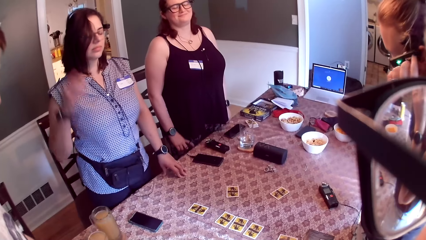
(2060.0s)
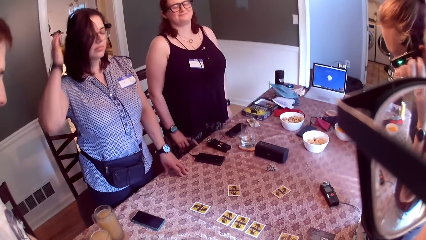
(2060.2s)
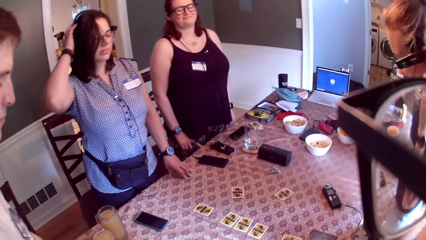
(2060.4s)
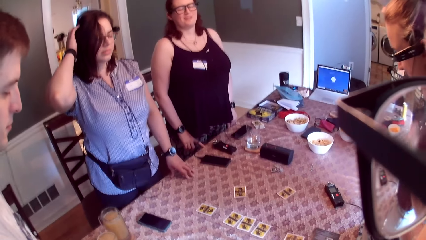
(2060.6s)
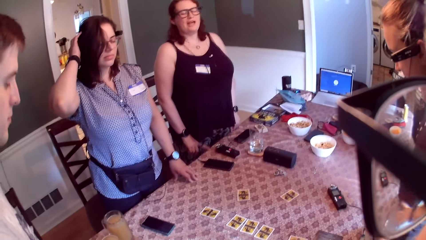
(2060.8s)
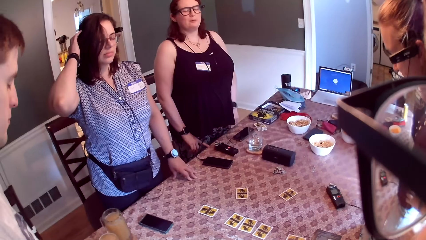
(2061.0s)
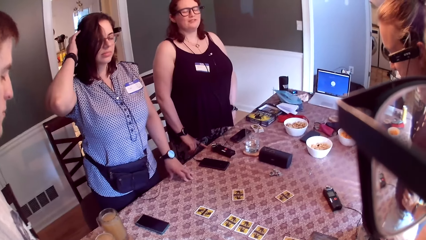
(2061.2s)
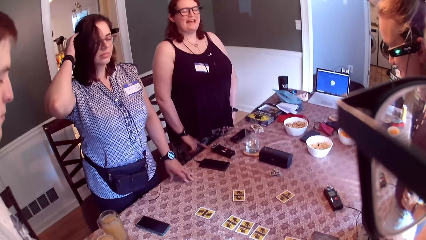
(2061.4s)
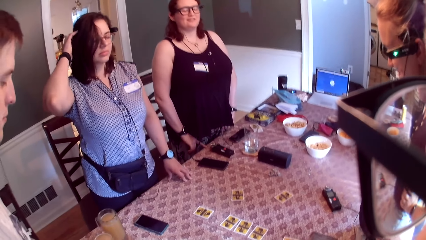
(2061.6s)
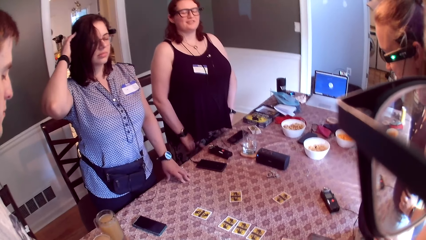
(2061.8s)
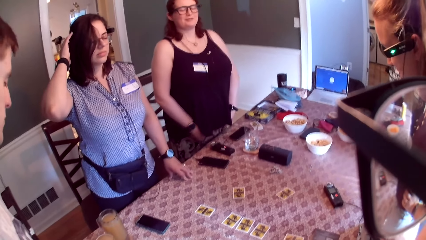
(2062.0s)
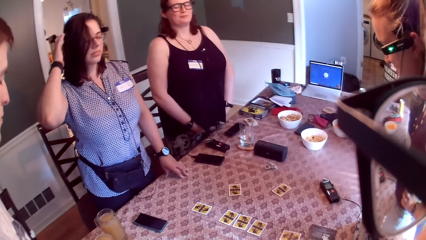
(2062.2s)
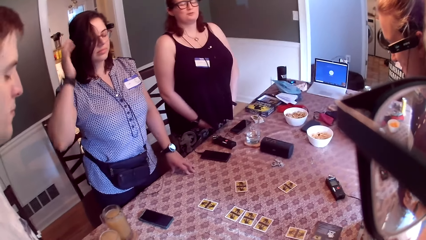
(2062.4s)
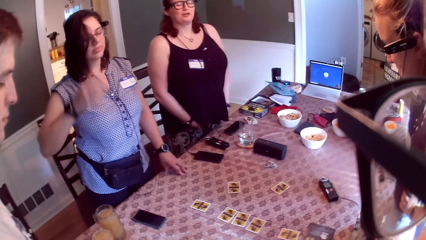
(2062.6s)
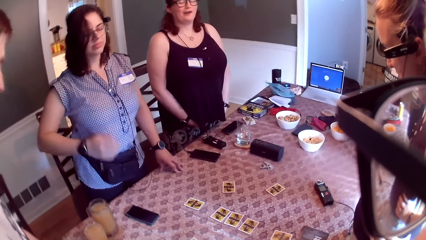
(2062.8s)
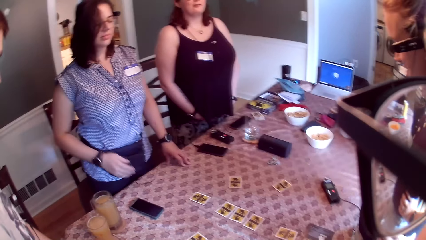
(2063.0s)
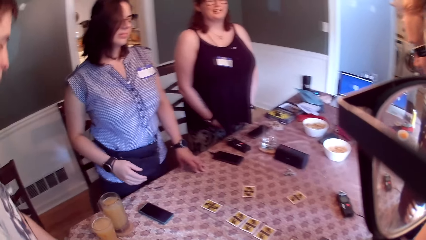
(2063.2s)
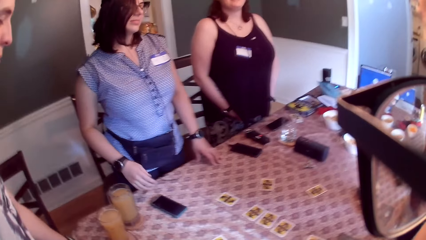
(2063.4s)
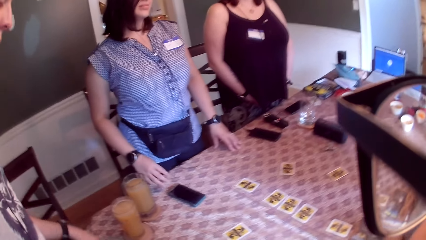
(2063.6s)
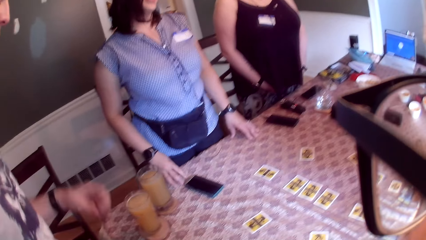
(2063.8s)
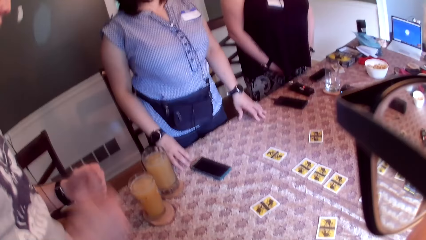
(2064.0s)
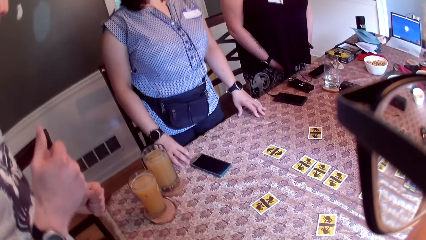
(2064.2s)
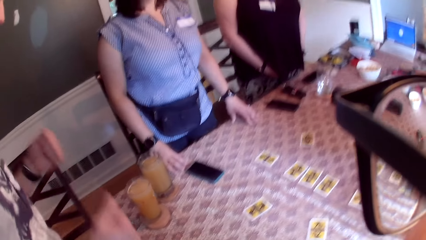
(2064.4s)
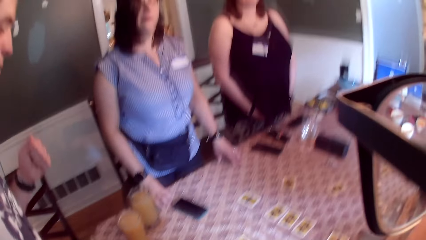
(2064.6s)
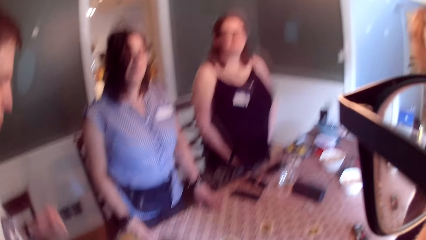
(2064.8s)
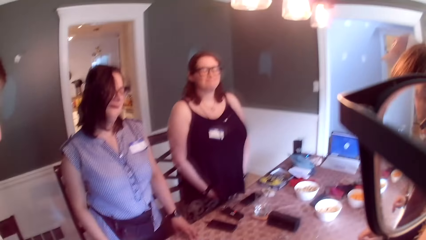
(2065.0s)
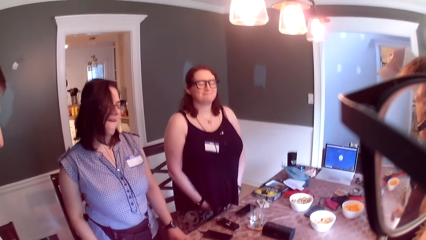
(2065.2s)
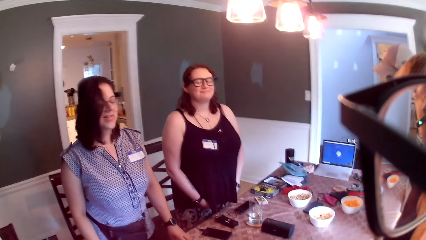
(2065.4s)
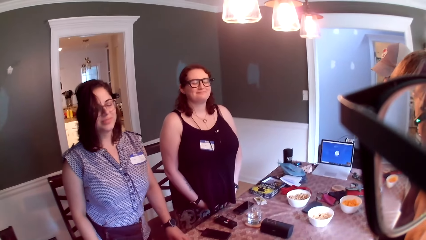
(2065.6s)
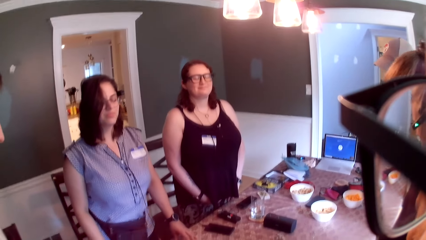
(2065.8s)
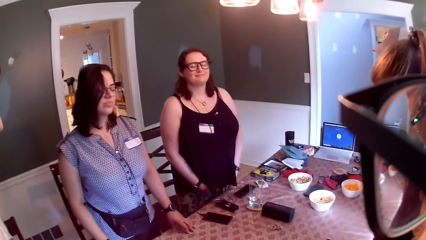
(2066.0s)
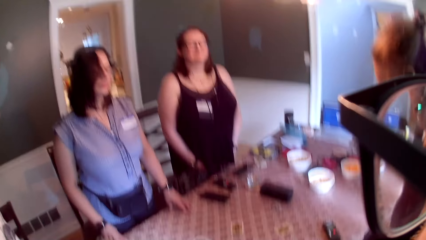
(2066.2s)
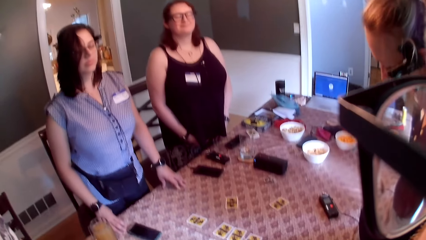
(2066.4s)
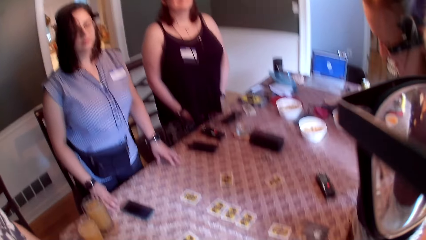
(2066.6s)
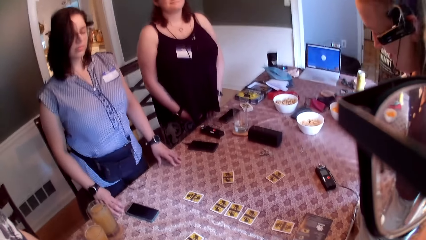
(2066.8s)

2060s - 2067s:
A person speaks to the camera wearer.

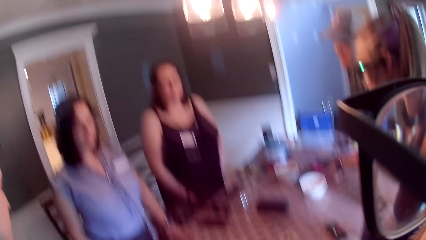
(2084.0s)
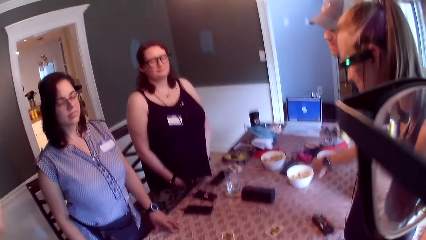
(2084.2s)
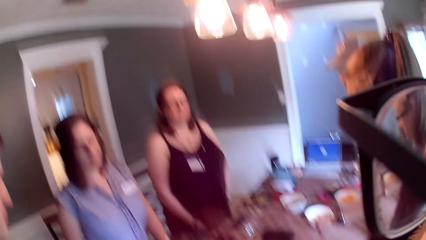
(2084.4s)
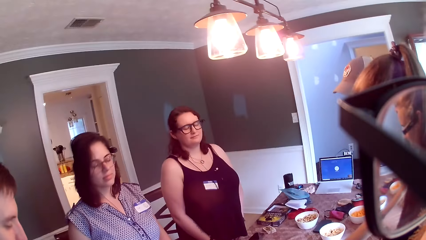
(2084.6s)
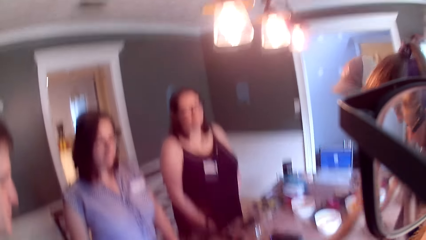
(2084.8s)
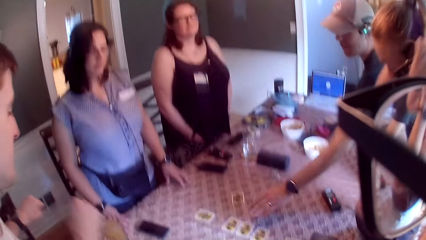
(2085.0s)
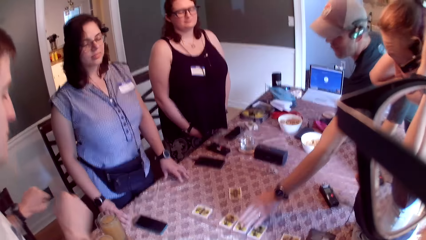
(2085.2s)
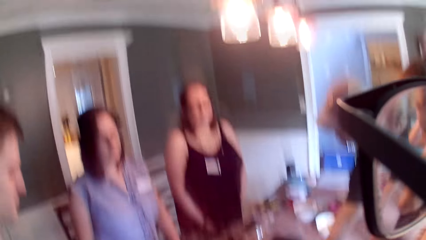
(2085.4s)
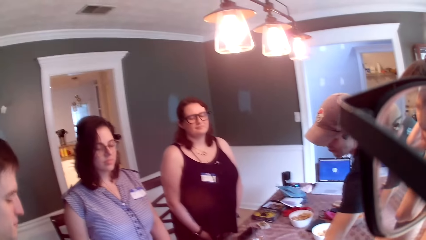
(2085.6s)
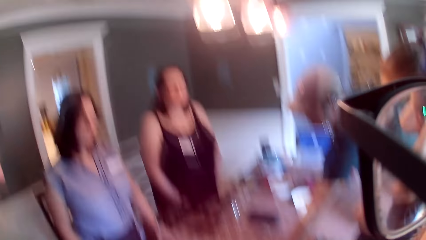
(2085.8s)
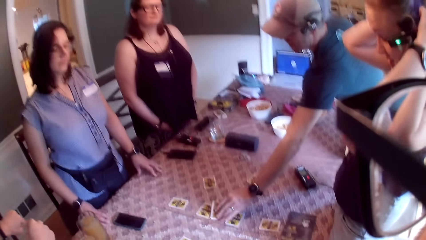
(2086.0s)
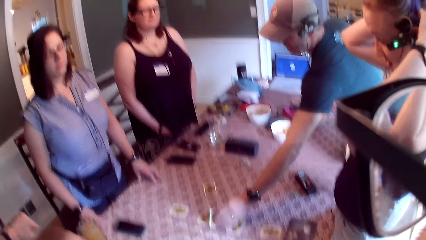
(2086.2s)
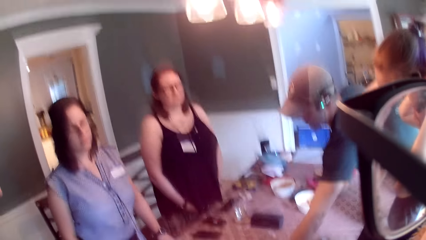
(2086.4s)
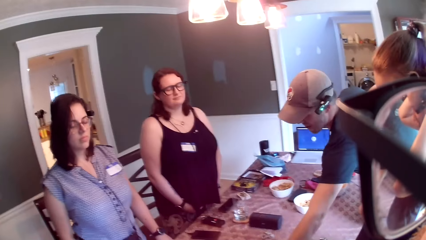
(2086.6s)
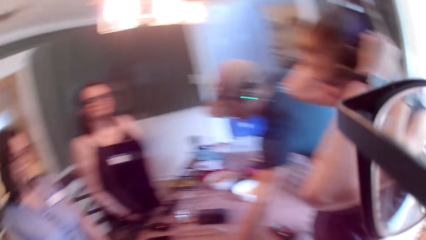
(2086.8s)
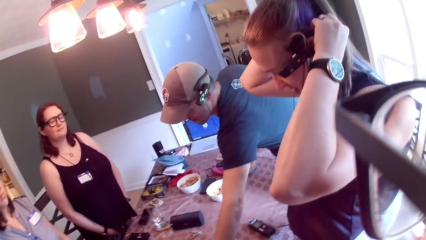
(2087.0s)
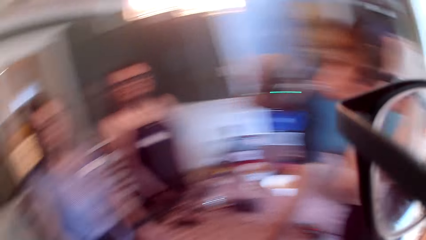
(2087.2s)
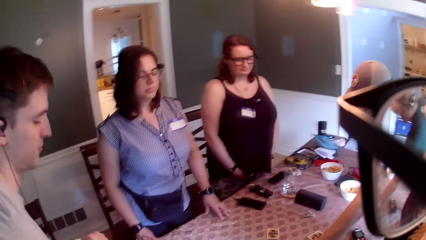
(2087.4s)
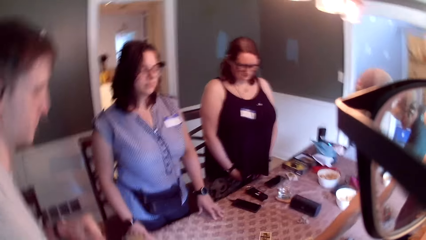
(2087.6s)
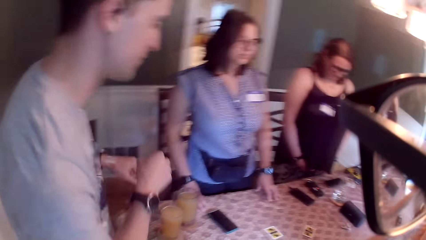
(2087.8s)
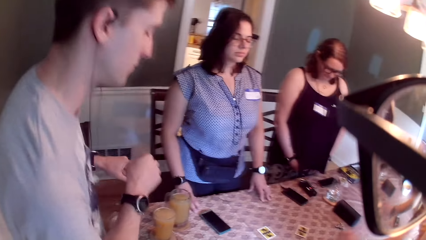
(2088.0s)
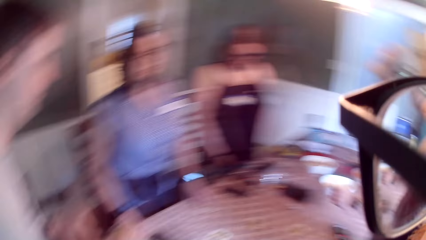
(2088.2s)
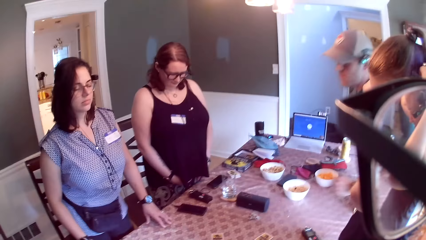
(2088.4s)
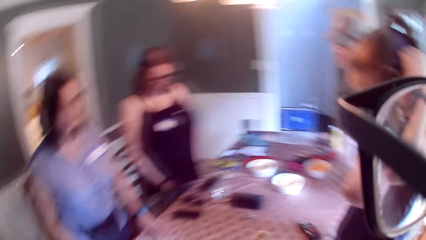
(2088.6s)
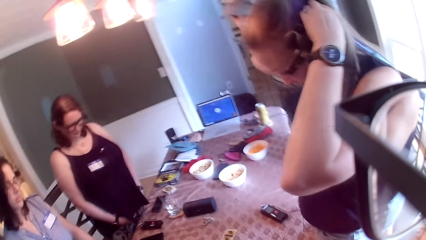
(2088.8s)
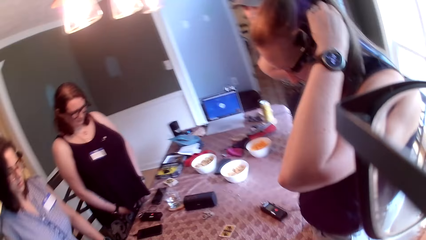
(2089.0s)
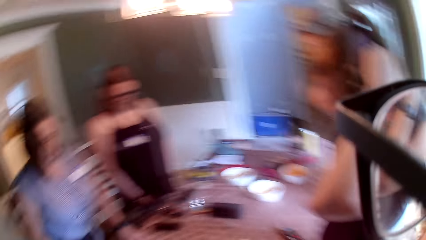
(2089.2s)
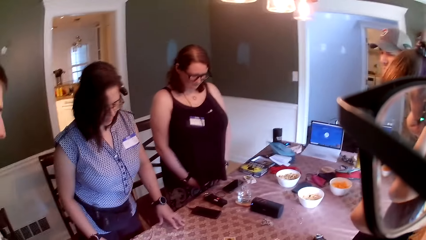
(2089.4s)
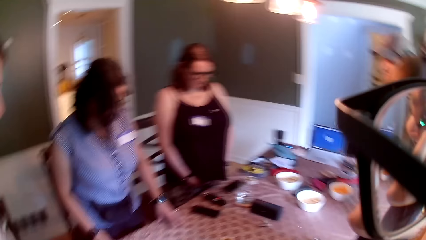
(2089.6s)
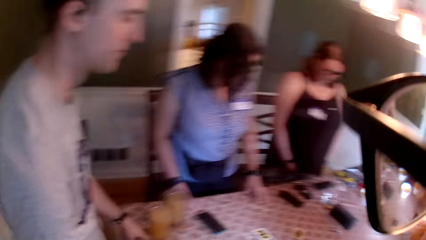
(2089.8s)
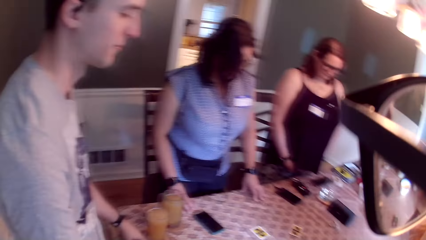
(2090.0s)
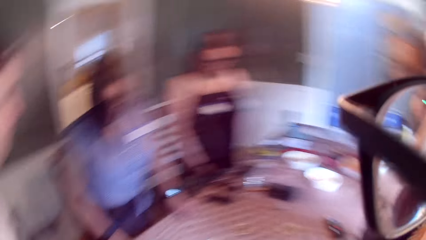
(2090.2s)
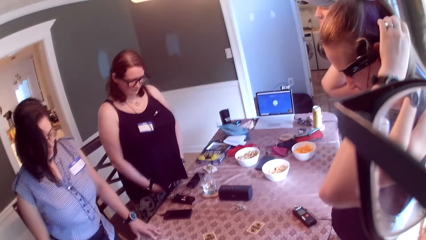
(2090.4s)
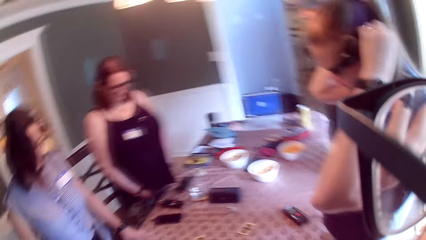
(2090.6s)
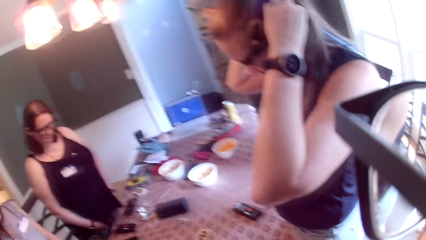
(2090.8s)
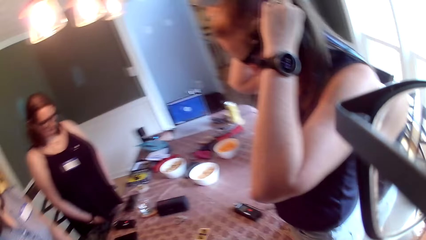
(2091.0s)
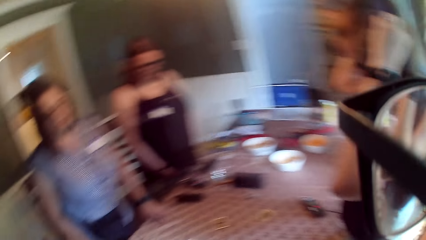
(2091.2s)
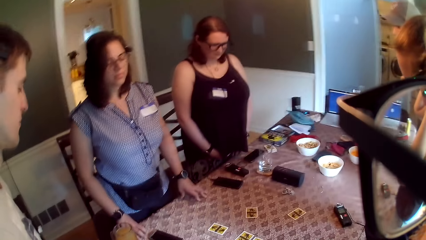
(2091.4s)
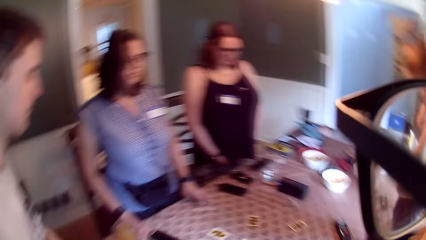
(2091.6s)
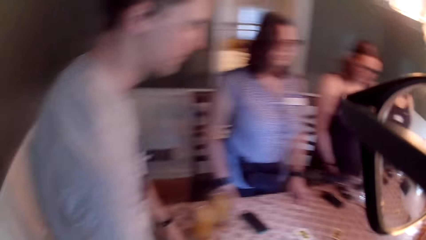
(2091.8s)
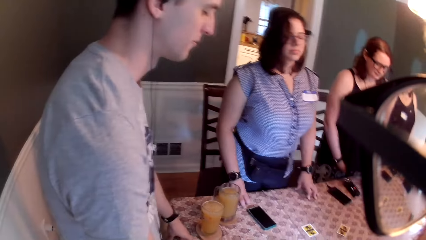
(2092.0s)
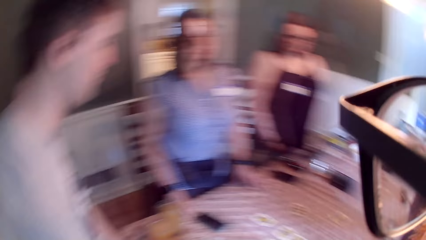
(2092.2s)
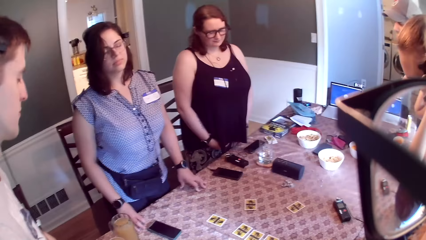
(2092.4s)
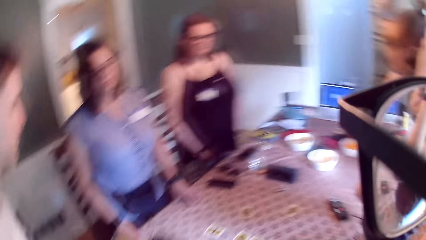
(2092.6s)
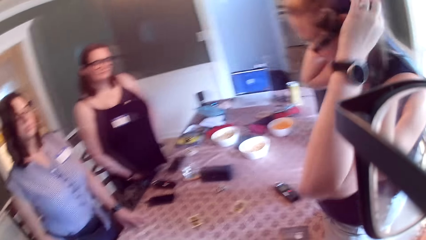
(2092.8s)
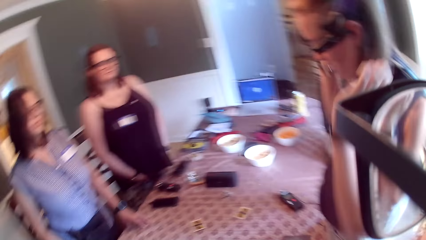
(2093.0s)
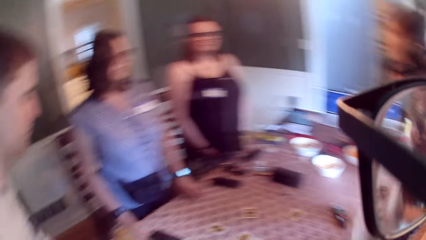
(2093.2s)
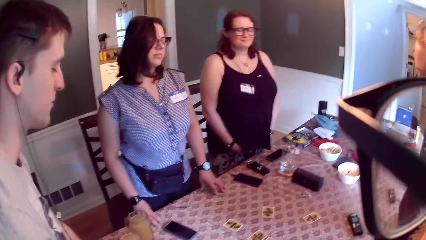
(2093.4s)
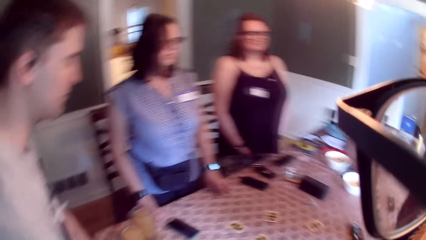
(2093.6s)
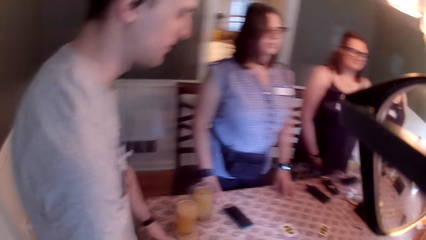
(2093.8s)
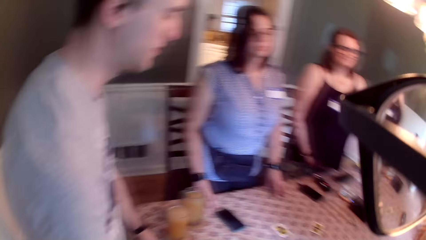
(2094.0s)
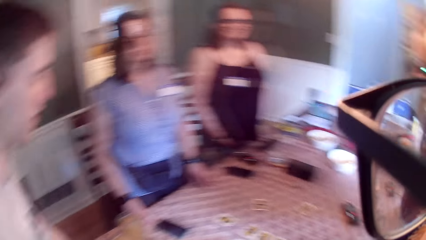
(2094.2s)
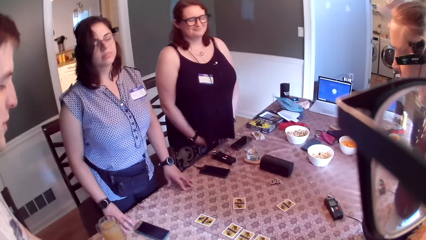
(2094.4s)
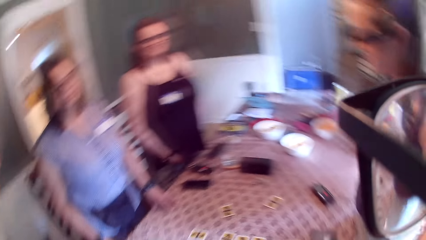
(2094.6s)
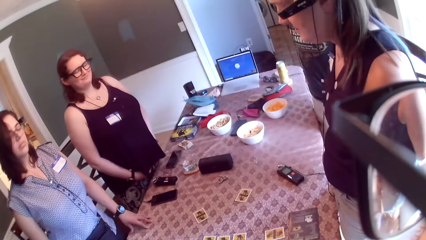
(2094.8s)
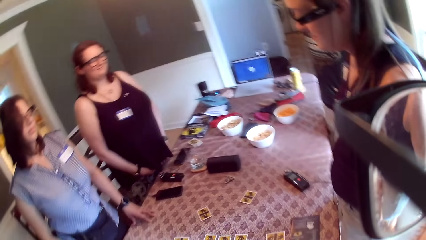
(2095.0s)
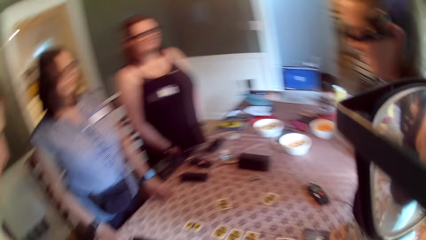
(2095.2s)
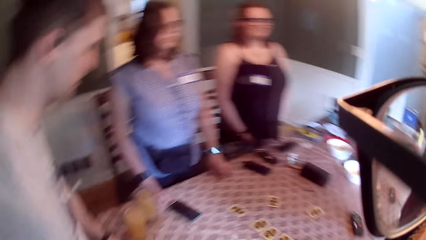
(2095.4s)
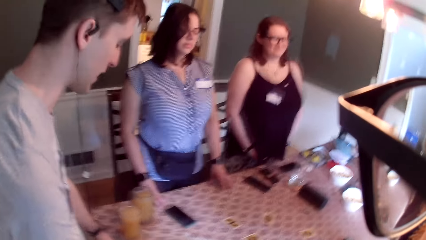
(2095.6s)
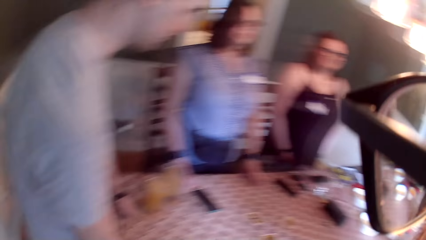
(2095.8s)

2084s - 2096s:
A man picks up the card from the table with his left hand. The man touches the card on the table. The camera wearer and other persons dance to the music.
